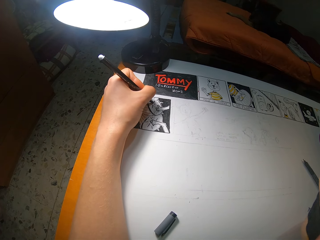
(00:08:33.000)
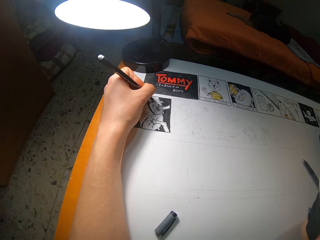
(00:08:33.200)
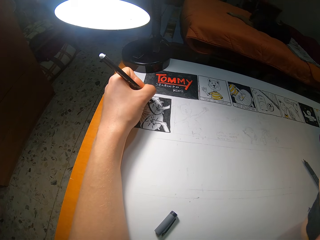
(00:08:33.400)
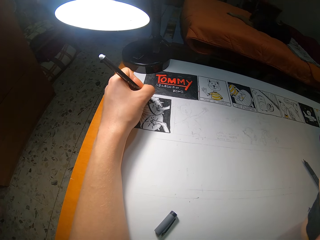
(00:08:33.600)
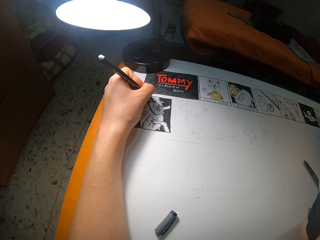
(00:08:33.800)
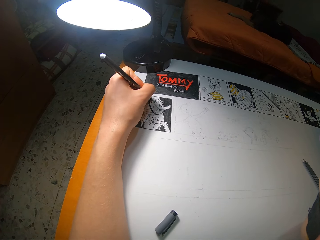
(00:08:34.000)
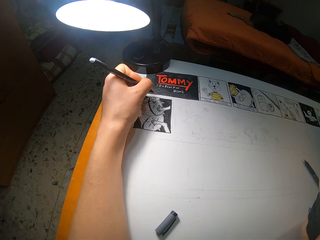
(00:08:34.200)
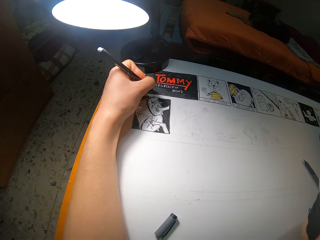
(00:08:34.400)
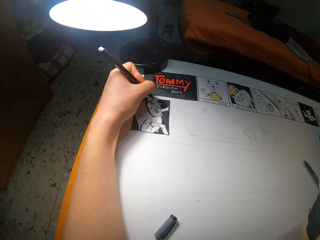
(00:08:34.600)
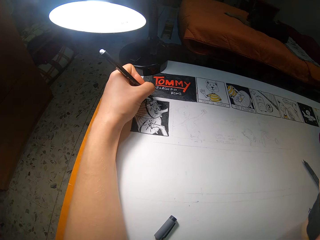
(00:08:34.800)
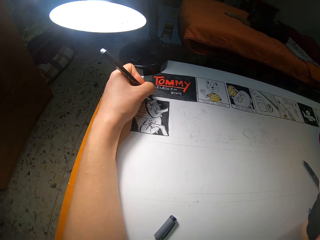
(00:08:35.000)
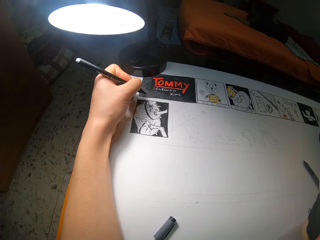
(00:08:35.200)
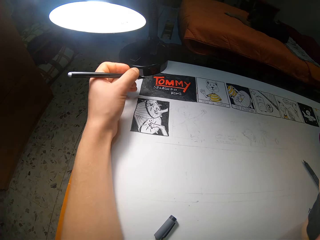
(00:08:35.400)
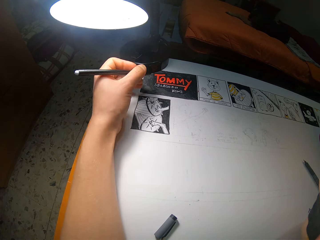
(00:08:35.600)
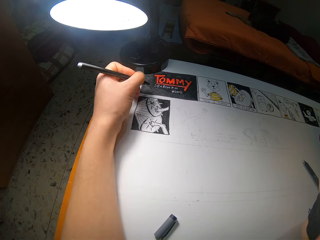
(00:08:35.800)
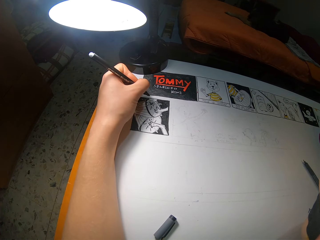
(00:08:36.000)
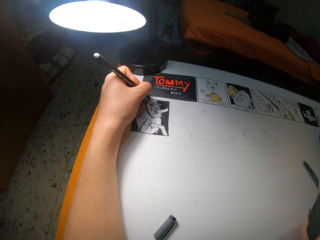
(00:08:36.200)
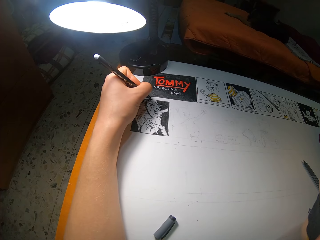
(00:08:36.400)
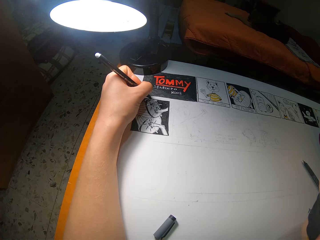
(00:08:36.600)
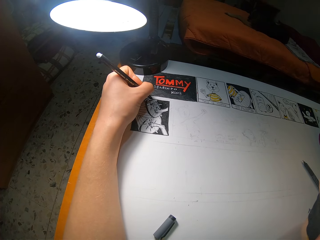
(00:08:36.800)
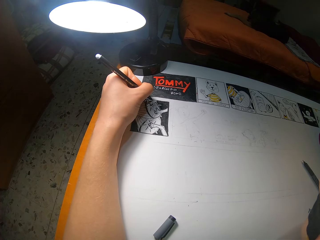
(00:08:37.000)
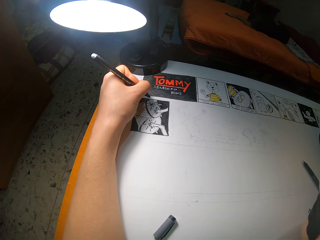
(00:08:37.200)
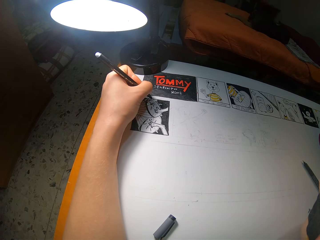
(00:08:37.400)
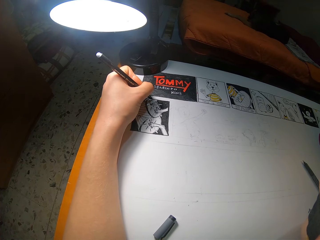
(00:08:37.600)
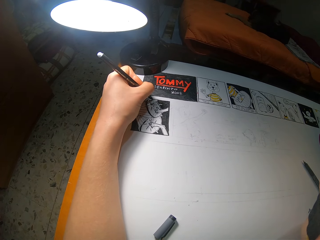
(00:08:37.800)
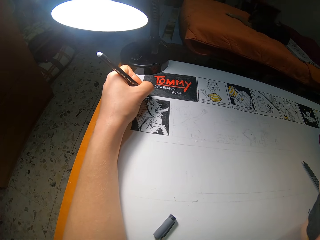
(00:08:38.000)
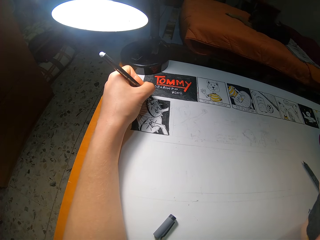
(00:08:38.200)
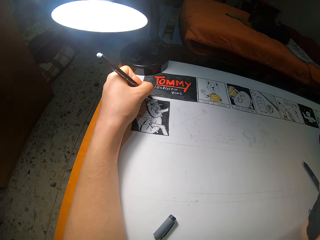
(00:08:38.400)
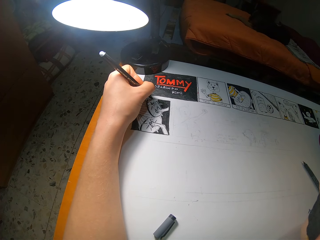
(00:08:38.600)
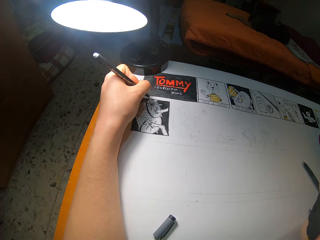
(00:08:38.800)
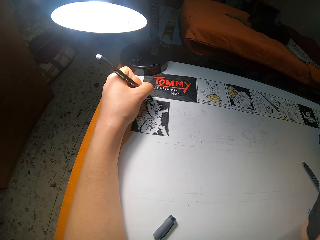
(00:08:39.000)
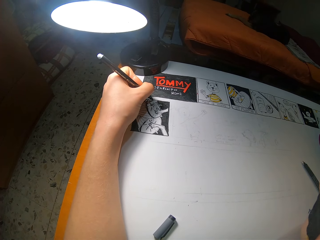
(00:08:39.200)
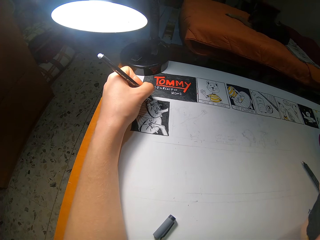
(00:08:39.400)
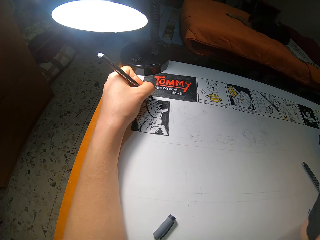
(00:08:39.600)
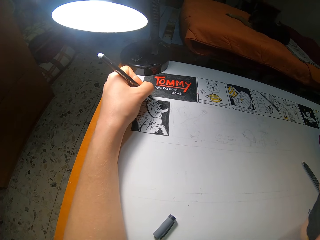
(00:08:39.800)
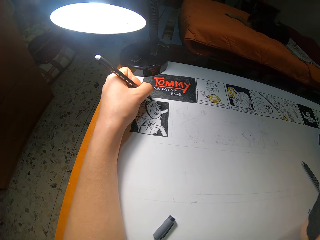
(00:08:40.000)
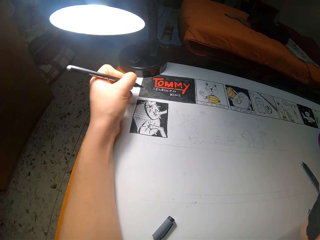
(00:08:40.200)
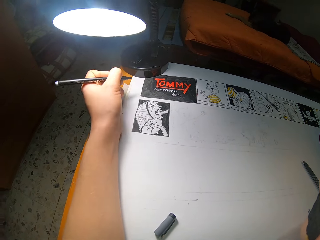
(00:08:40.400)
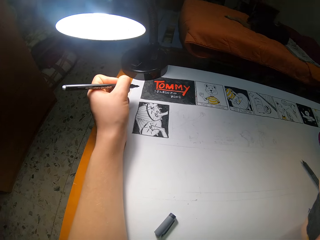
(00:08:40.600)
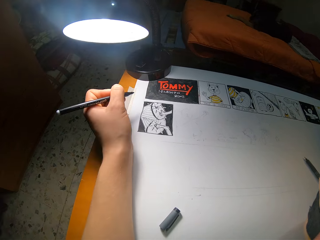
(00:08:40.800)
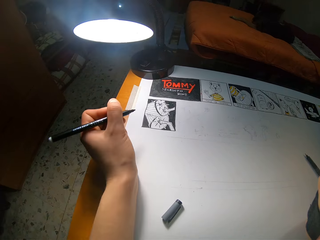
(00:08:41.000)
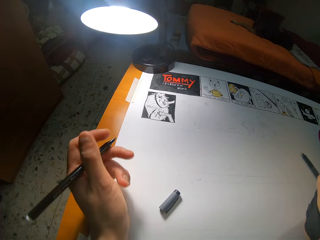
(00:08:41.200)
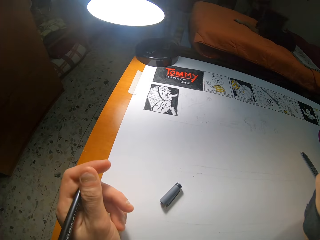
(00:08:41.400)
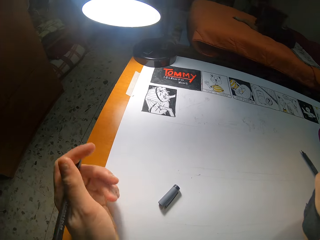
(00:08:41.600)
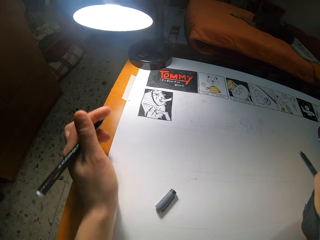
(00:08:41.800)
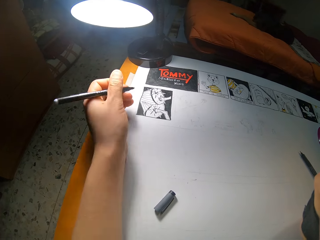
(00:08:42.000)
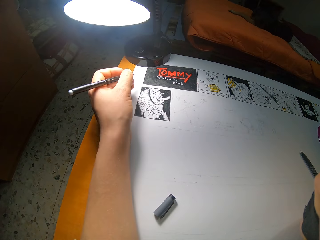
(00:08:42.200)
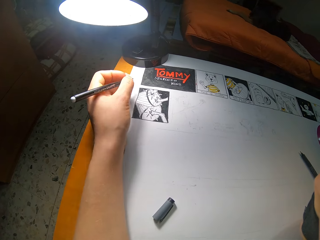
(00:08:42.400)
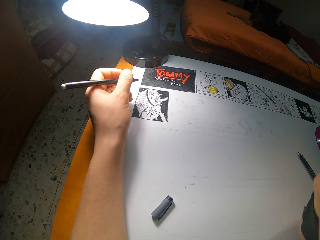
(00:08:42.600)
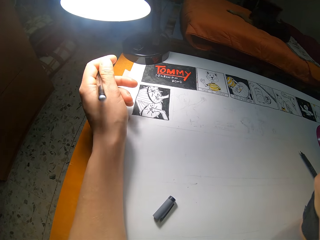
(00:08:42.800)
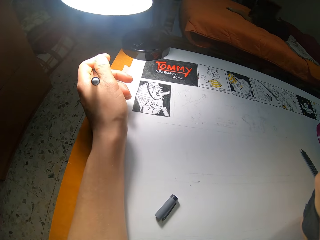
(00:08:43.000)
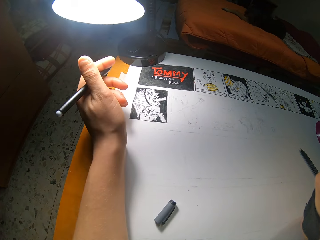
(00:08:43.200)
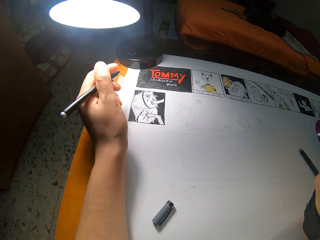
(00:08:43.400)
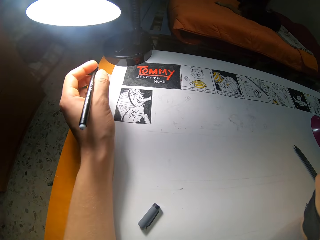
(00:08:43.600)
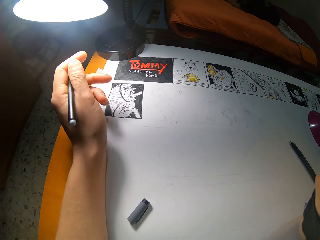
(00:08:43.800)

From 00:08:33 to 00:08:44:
The camera wearer lifts a hand with a pen.
